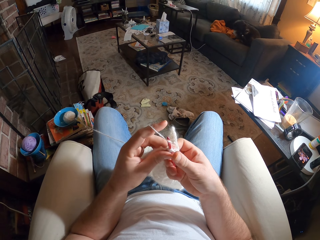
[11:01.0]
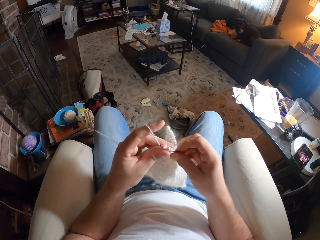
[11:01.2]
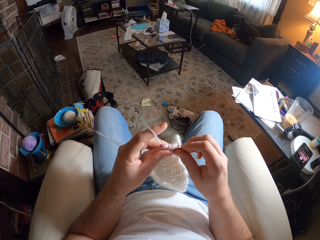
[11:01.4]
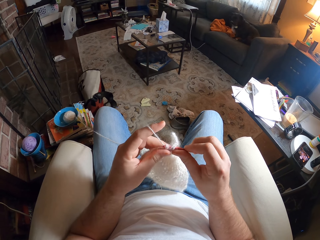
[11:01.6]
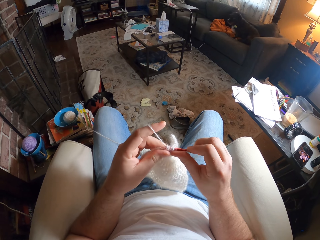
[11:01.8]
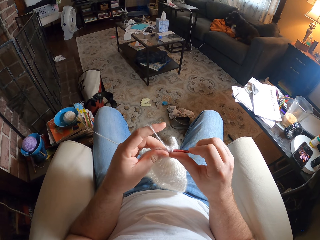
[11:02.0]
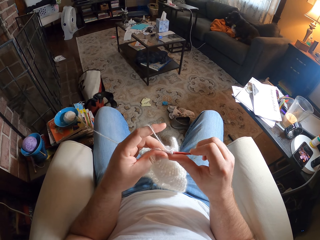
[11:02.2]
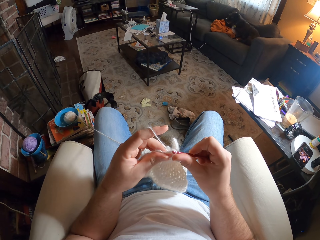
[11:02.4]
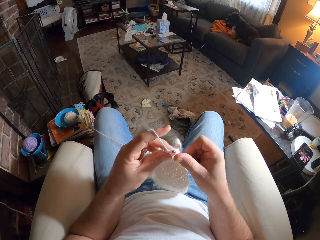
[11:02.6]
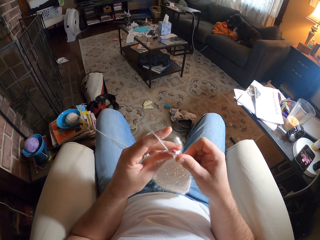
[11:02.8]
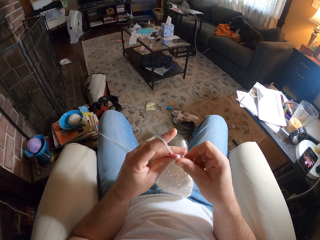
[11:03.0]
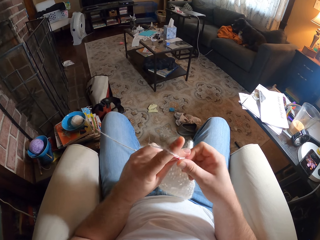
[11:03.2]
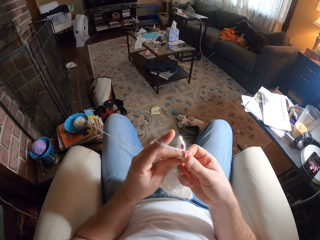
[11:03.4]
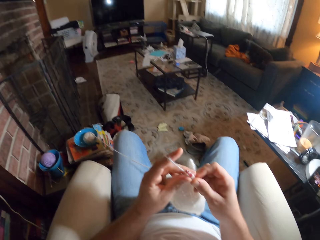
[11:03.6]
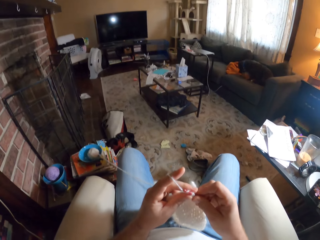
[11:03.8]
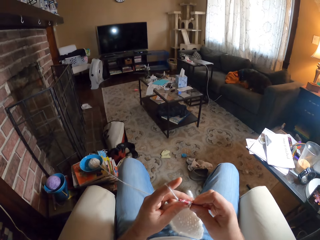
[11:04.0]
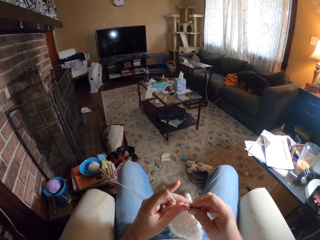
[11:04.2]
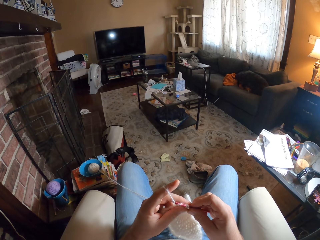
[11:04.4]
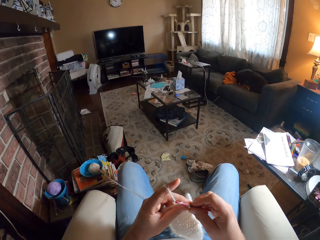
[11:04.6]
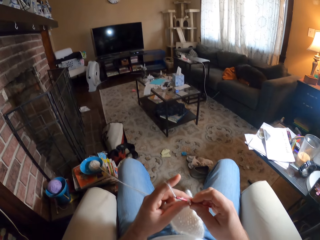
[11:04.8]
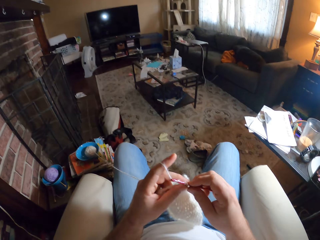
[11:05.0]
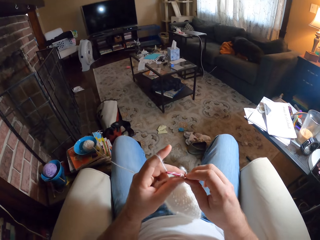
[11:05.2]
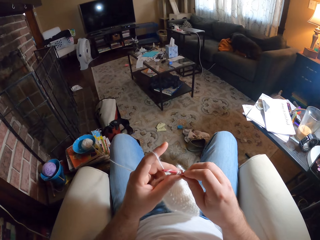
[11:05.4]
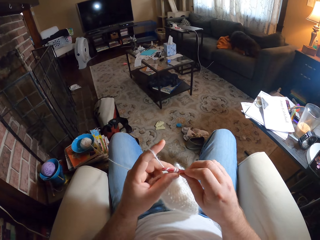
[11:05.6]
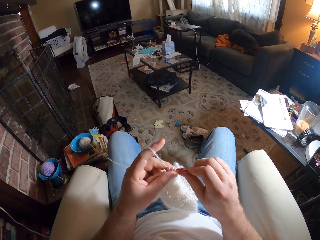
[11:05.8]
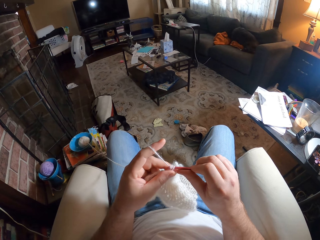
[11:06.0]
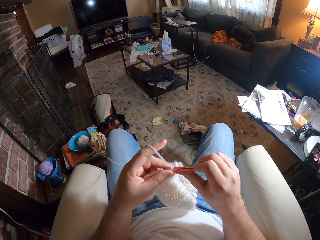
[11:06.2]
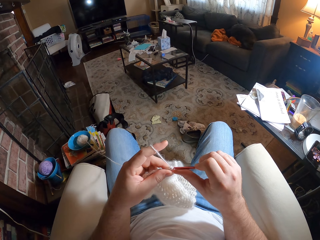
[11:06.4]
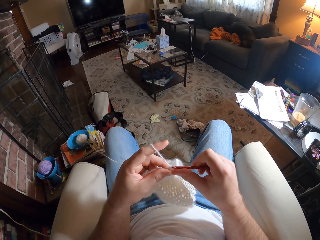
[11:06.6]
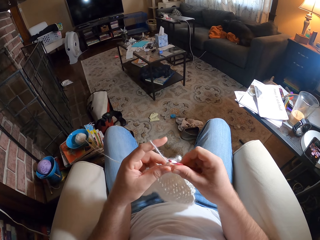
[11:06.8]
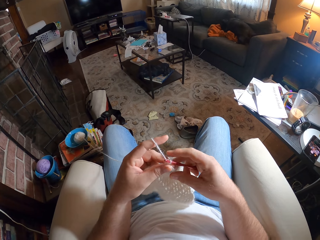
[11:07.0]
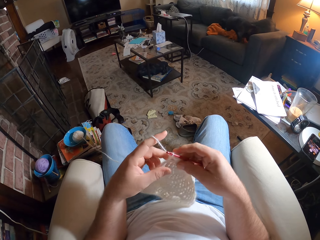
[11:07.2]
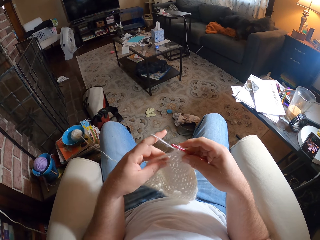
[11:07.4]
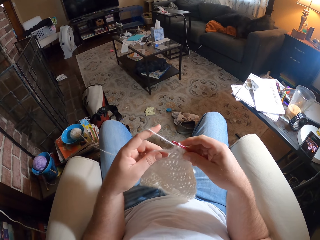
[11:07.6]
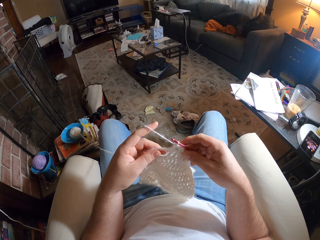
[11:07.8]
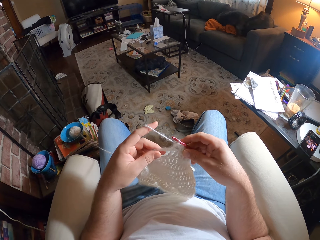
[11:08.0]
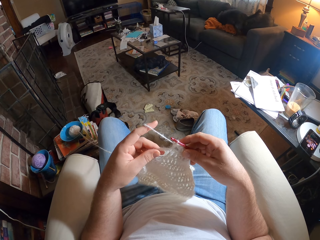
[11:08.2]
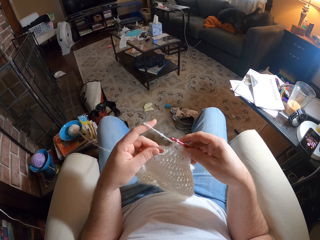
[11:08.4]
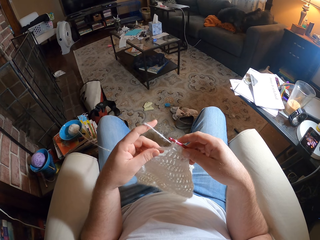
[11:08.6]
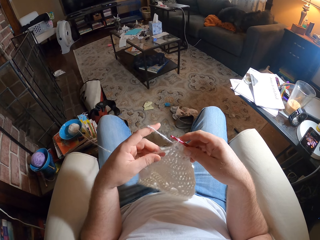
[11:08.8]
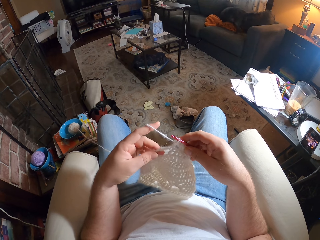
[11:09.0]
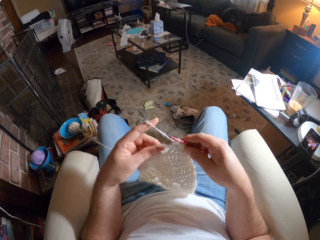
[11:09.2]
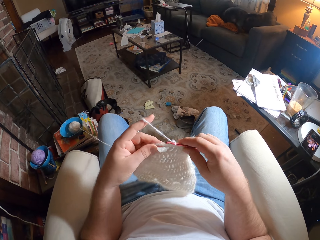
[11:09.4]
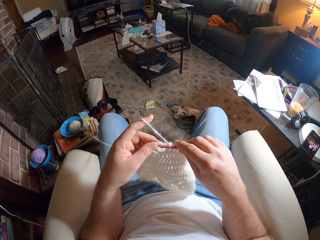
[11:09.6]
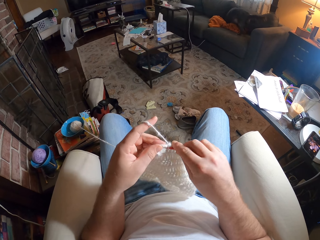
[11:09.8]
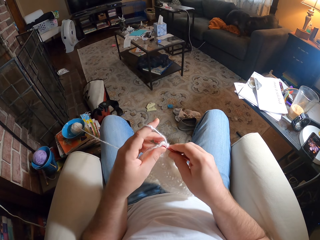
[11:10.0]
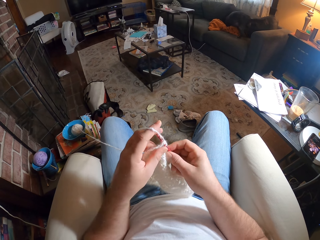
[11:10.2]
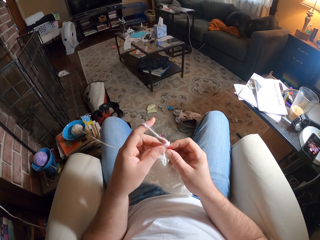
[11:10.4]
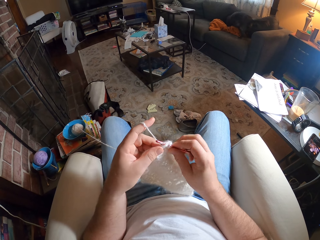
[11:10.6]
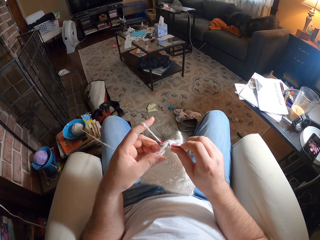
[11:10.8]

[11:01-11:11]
The camera wearer looks around. They knit the fabric. They examine the fabric. They knit the fabric.
